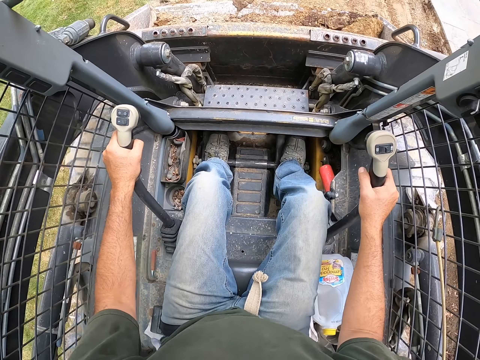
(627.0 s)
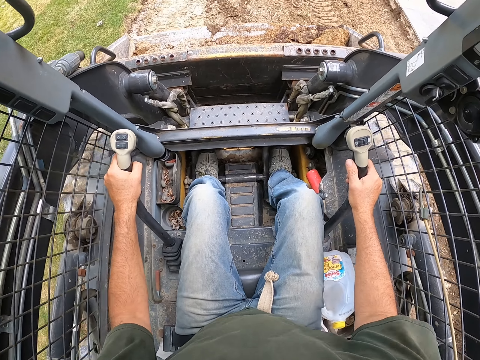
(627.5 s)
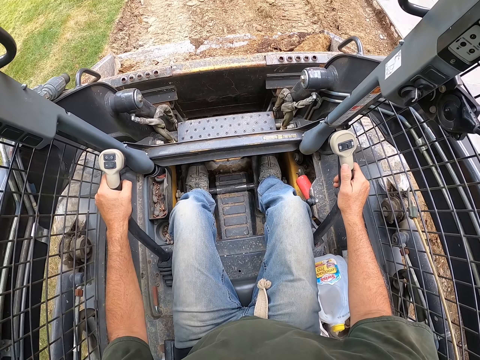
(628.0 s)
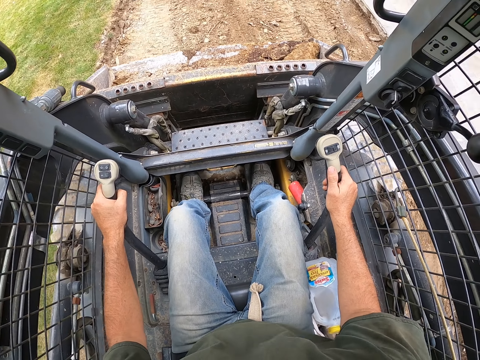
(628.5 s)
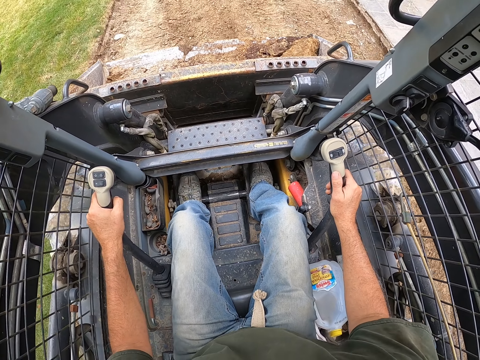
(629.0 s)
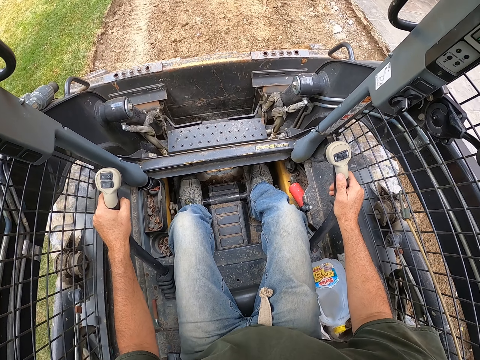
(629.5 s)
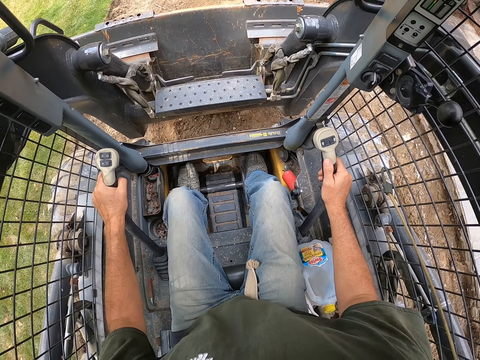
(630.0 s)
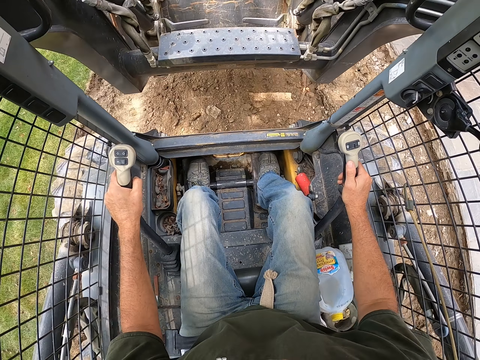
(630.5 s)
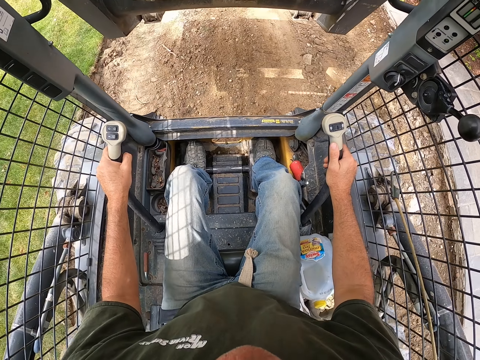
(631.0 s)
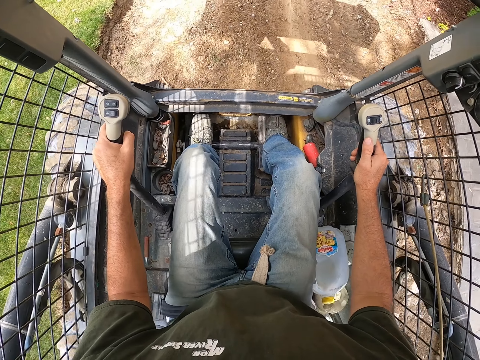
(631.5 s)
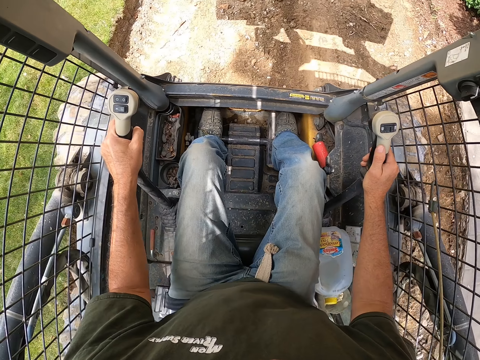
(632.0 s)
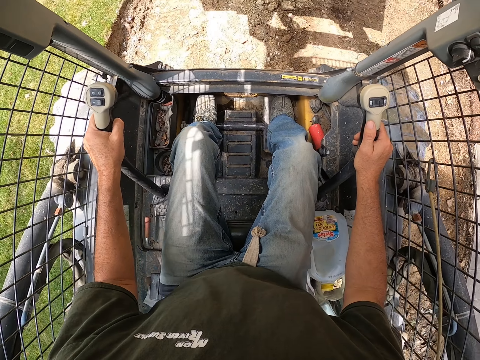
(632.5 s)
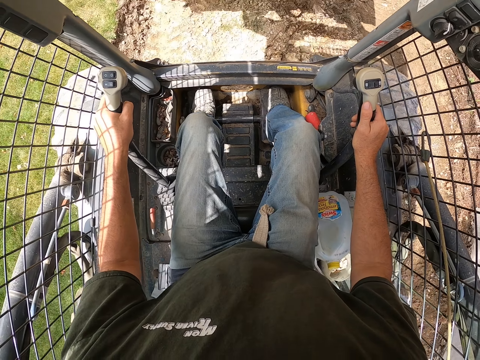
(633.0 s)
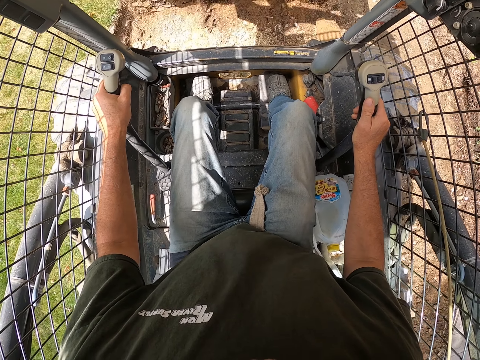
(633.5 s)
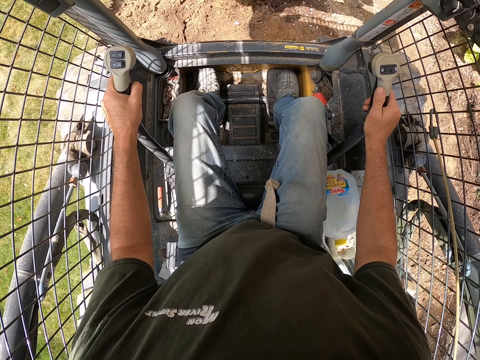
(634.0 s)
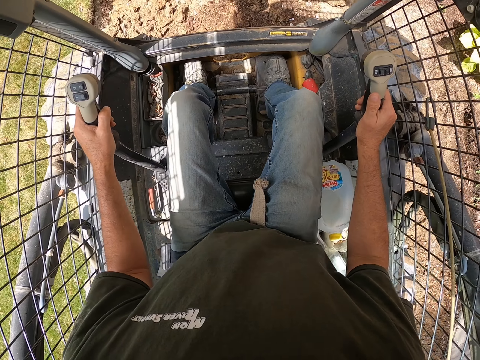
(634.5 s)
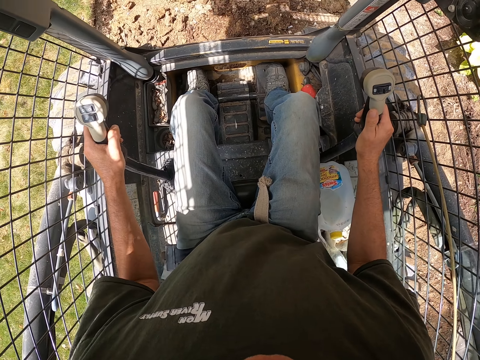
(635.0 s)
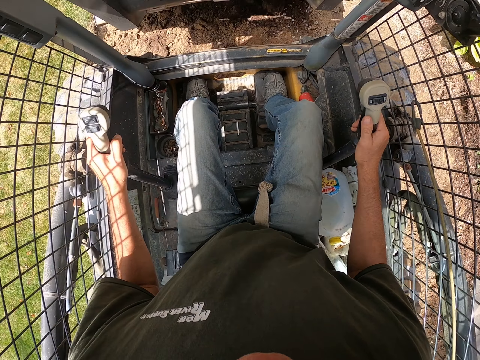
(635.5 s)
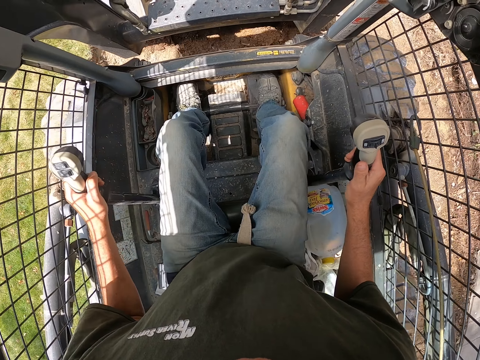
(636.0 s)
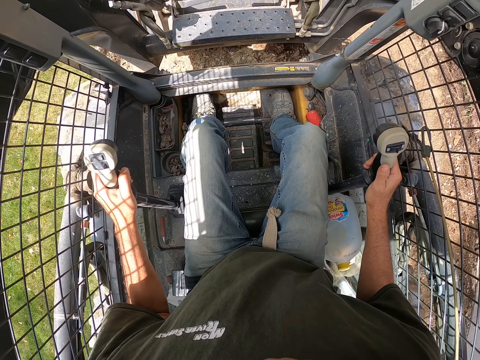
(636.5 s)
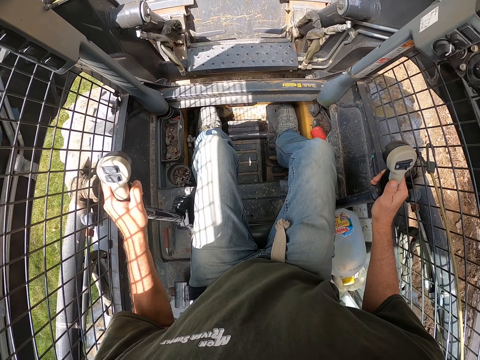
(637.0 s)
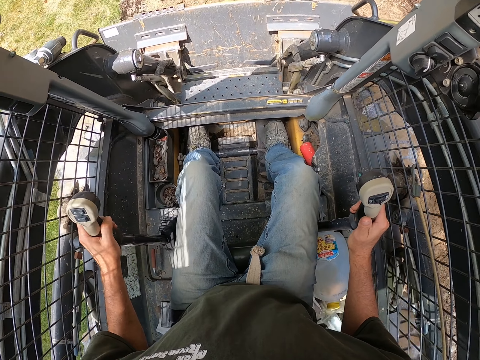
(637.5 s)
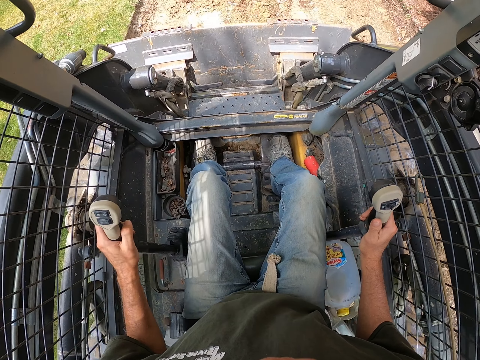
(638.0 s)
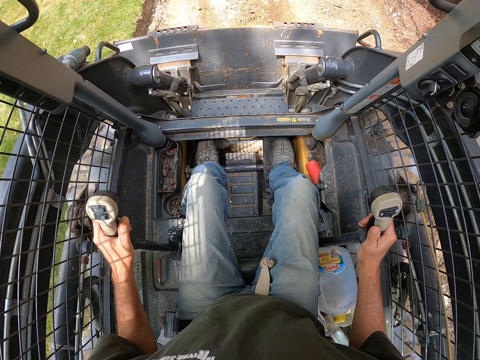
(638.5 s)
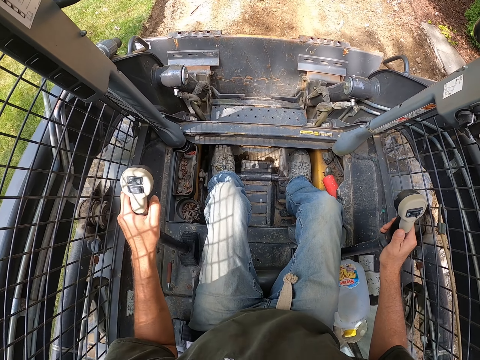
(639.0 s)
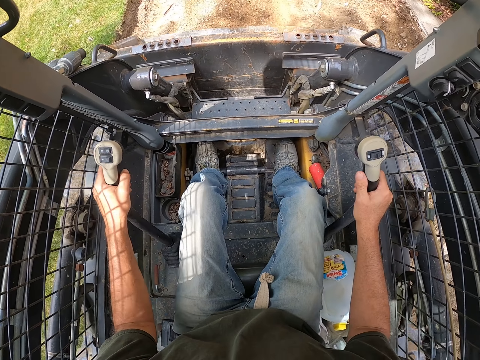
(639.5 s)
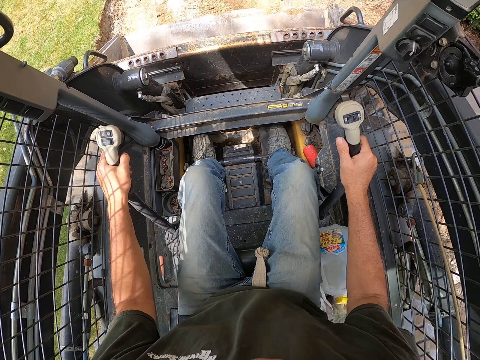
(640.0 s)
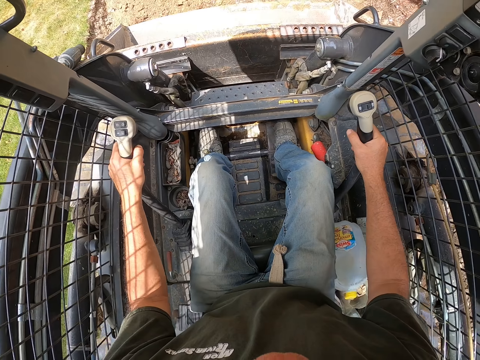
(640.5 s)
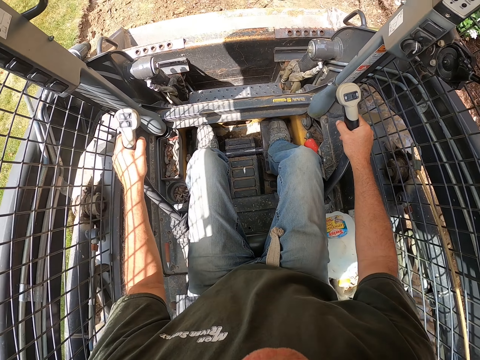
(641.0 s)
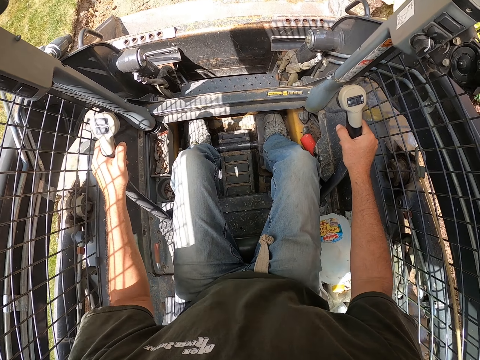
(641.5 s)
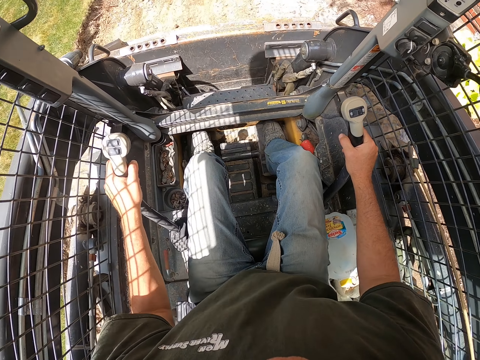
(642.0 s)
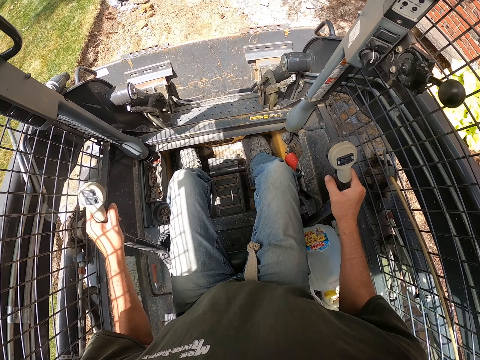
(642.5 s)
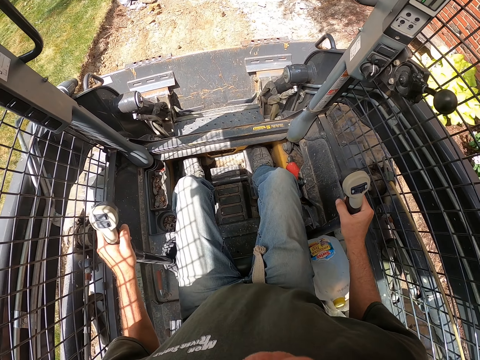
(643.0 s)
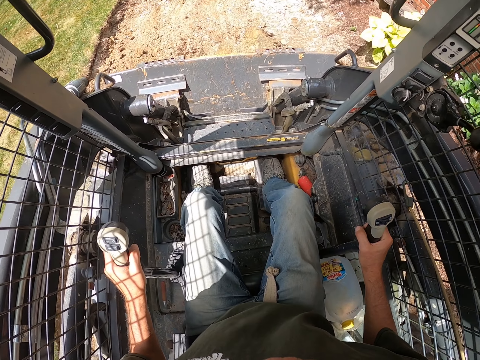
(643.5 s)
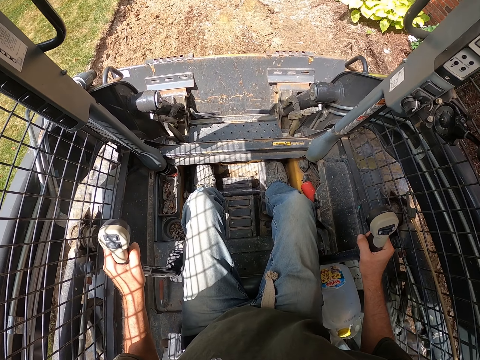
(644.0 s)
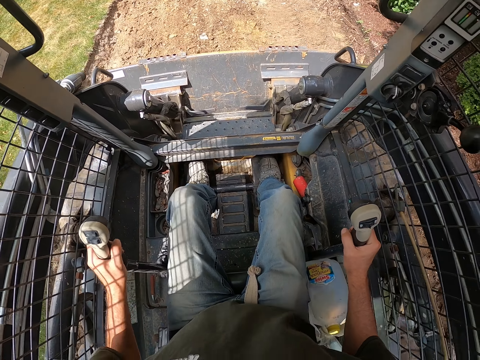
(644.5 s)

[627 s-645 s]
The camera wearer pours the soil on the ground. They lift a bucket of a skid steer. They drive the truck backwards. They level soil with the skid steer. They drive the skid steer forward on the road. They pour soil on the ground.

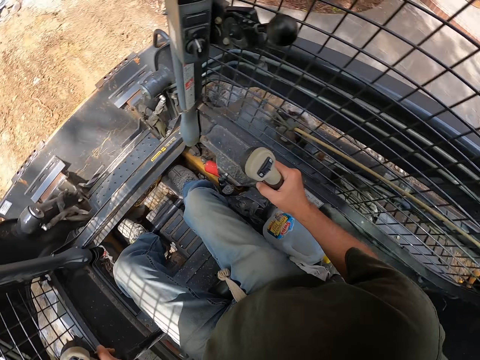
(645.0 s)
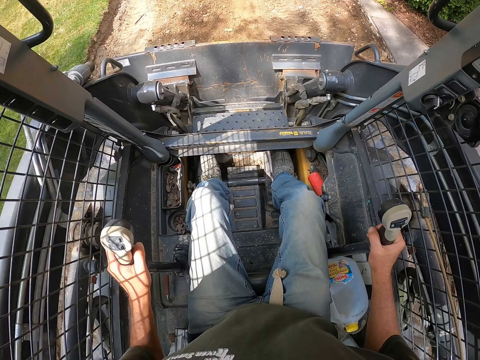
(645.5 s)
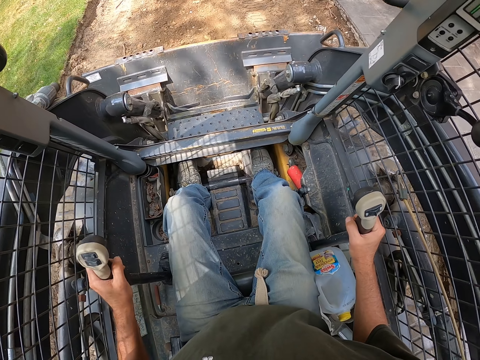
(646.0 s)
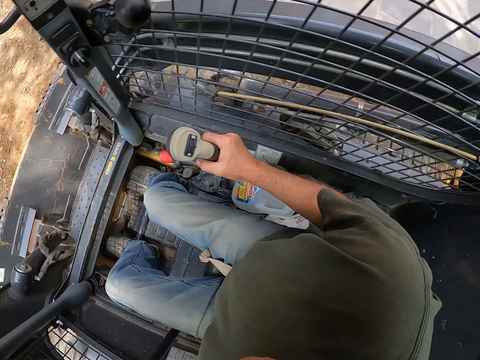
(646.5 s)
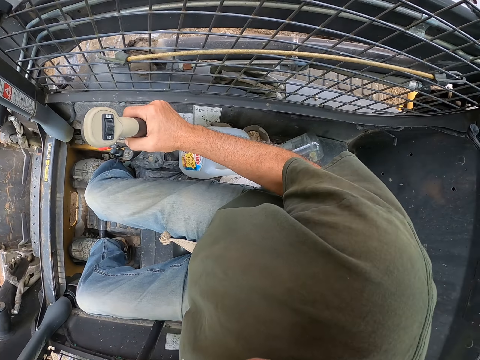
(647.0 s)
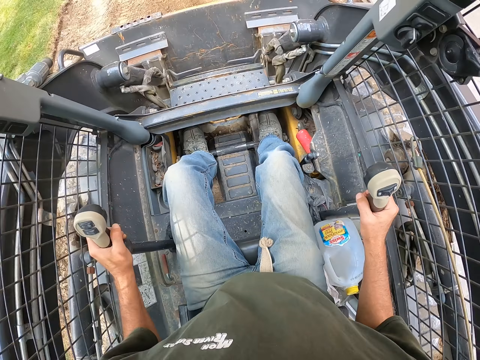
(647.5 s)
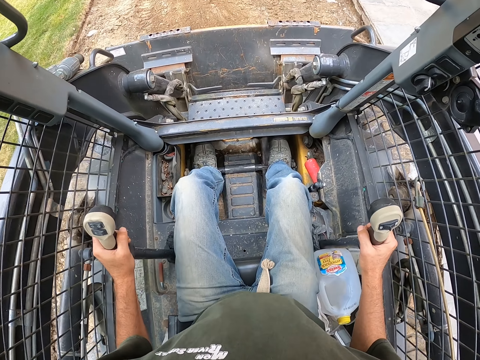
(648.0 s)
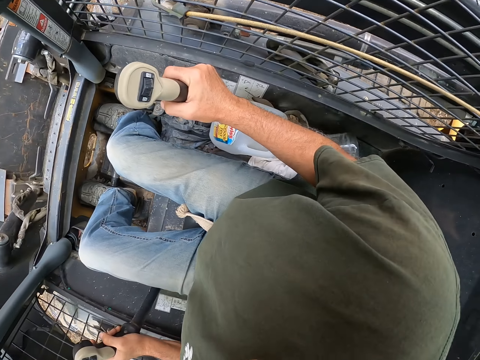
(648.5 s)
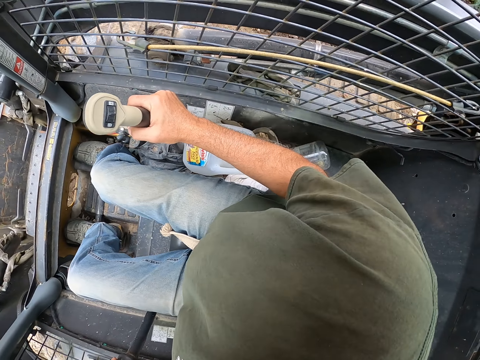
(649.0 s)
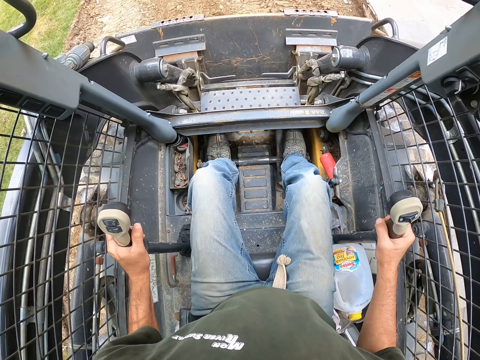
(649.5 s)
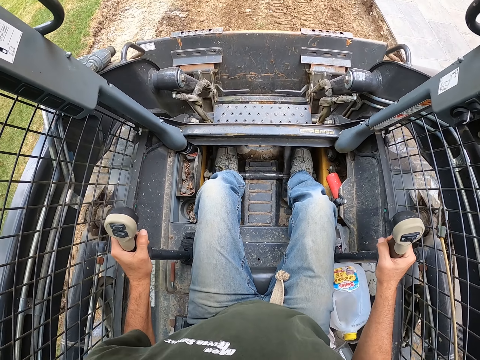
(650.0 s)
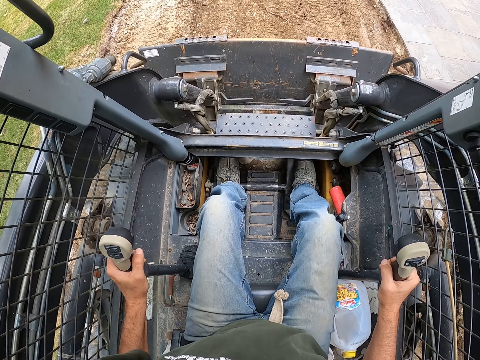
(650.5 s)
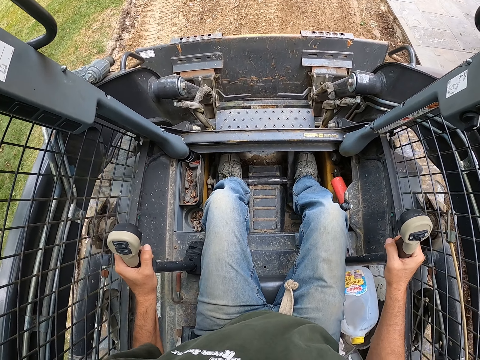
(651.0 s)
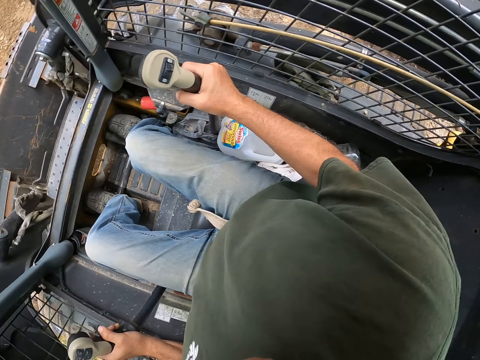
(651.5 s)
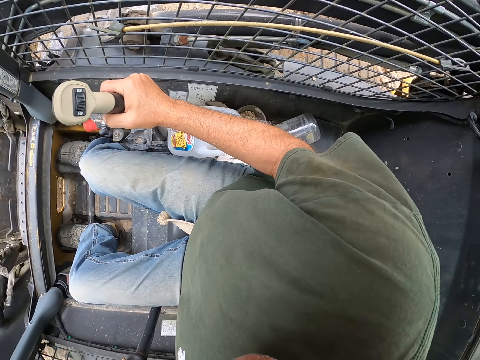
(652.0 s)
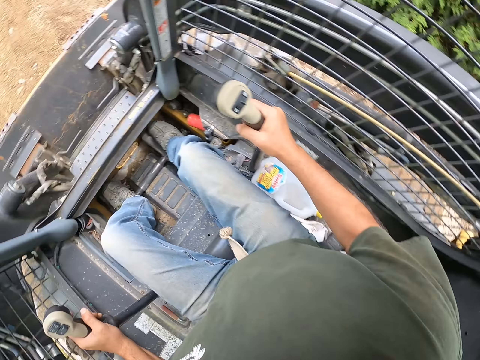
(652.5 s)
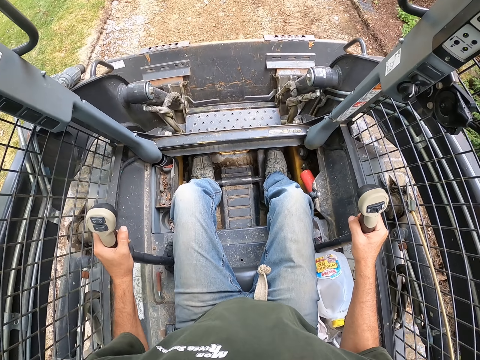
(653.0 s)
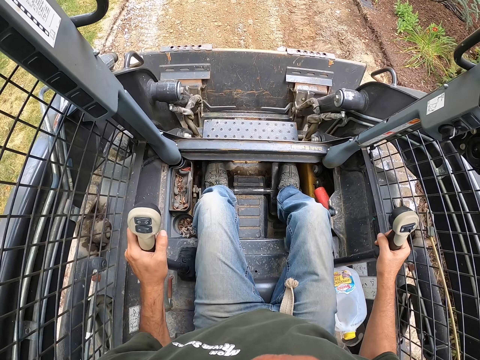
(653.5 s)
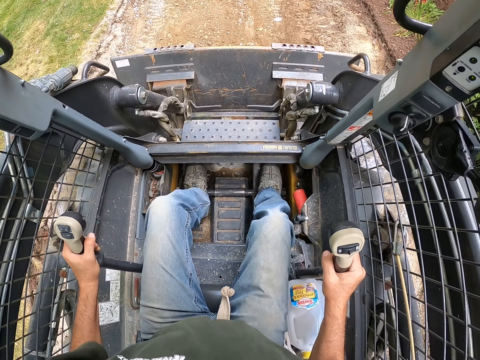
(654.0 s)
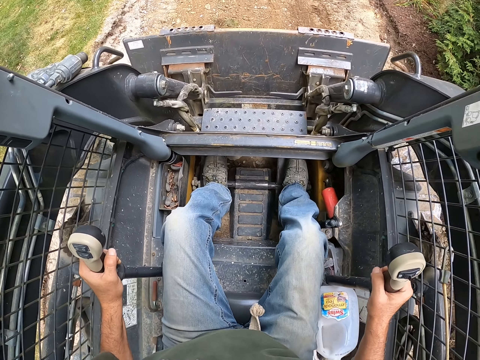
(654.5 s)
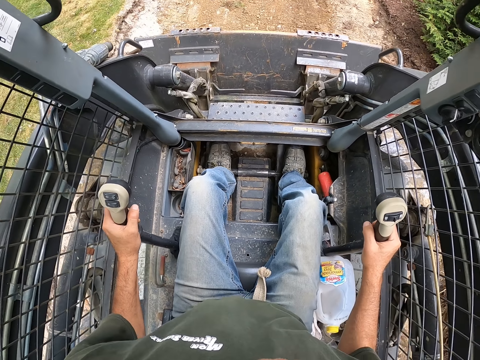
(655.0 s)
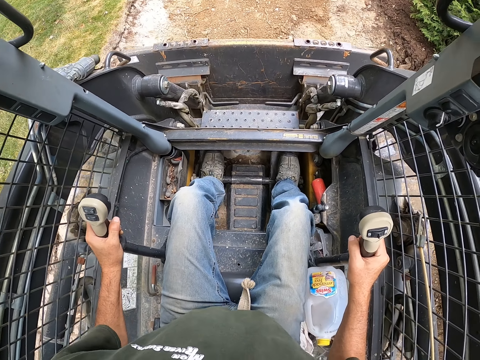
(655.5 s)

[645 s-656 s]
The camera wearer looks around the compound. They level soil with a skid steer. They drive the truck. They look around the compound. They look around the compound again. They drive the truck backwards.
